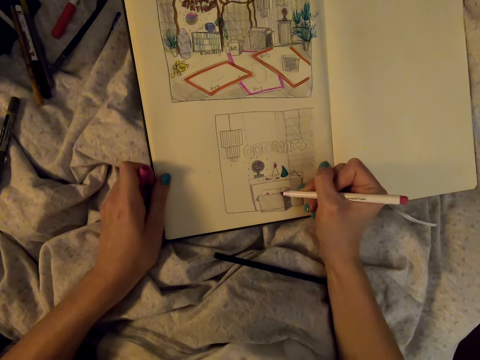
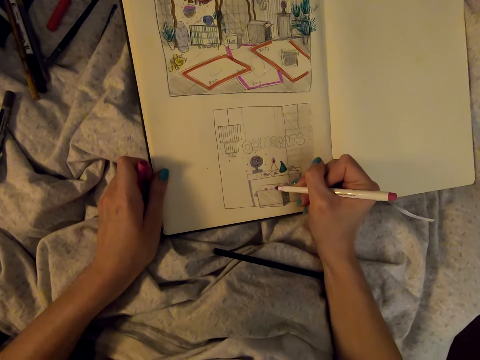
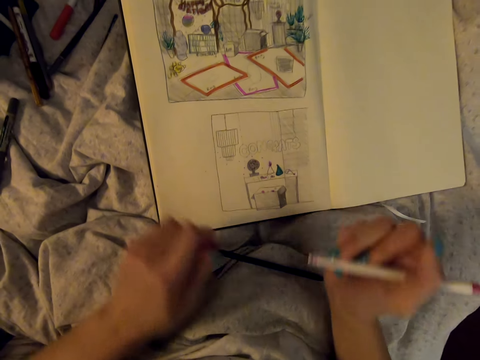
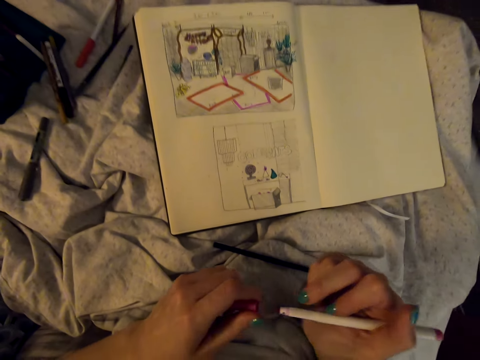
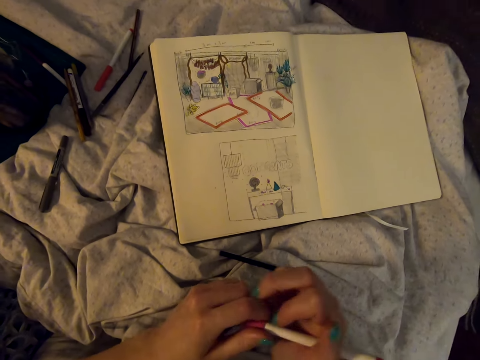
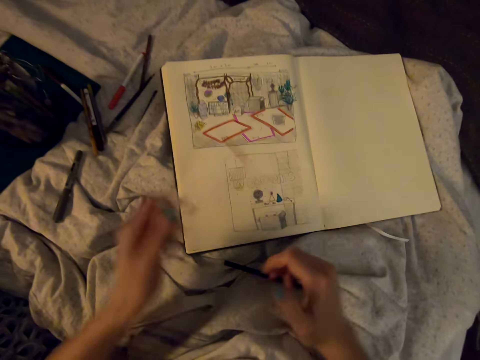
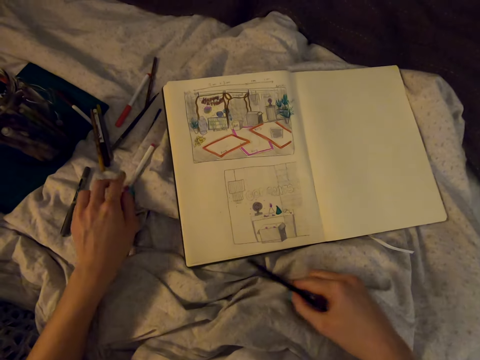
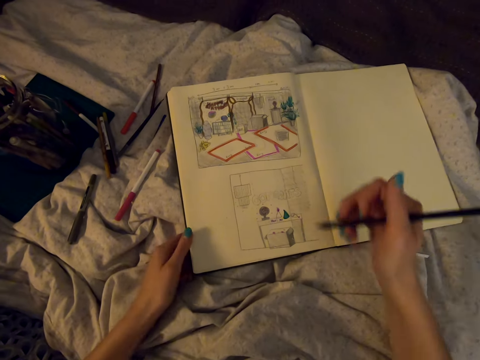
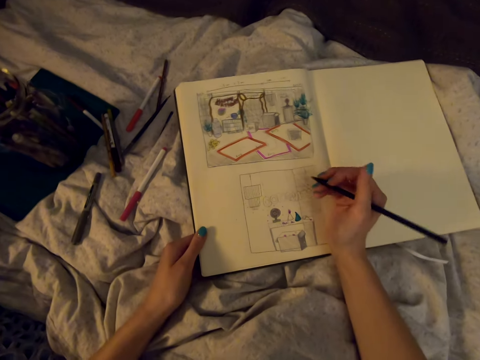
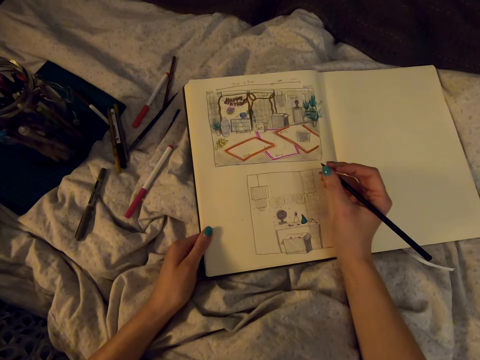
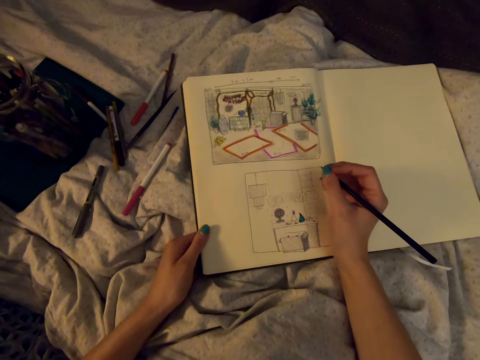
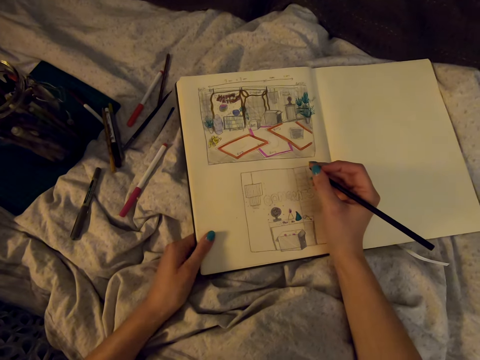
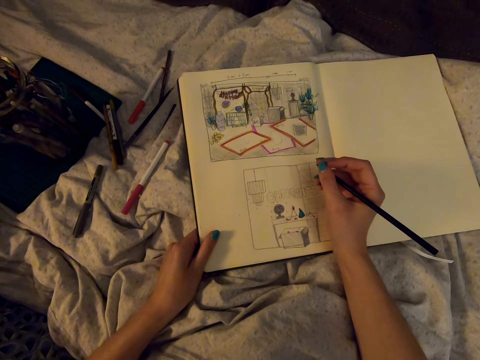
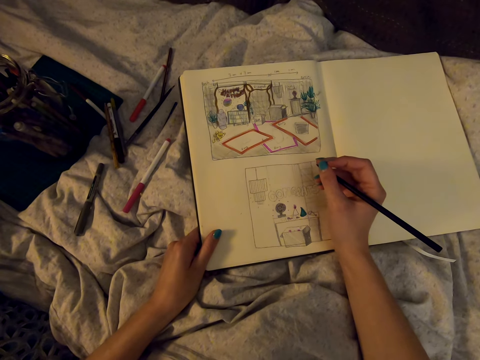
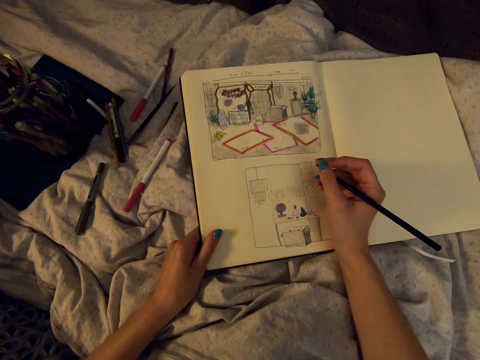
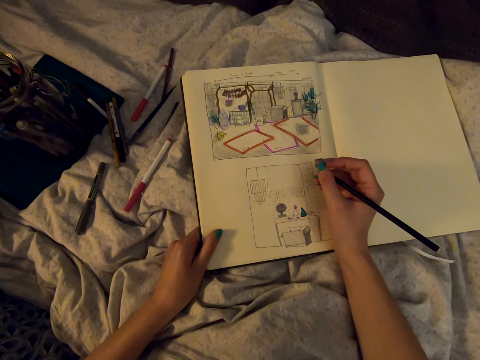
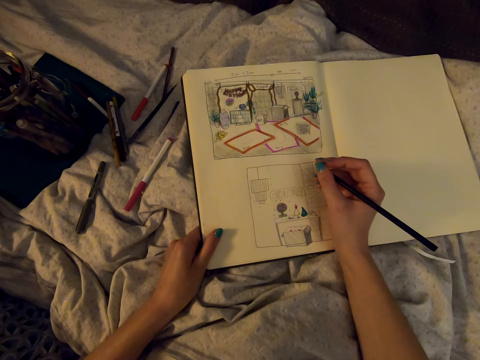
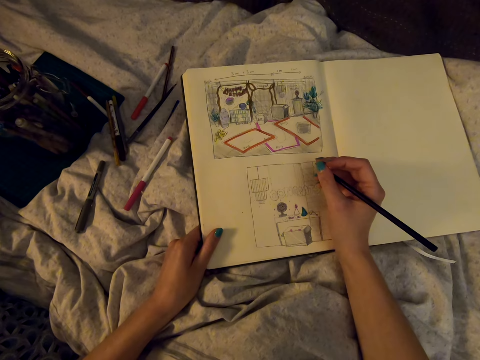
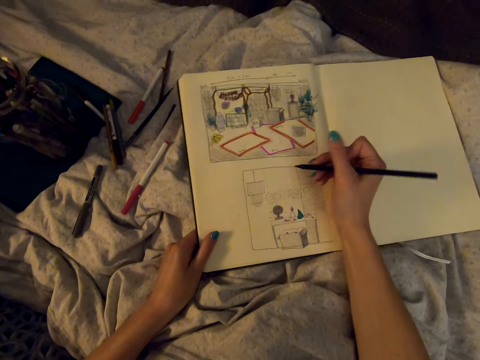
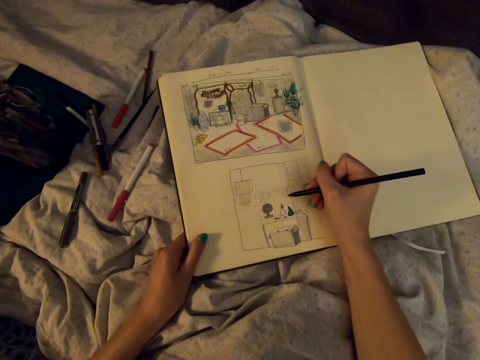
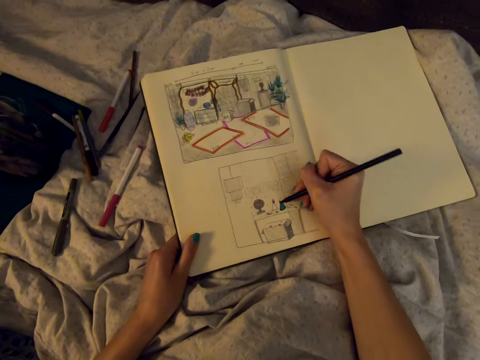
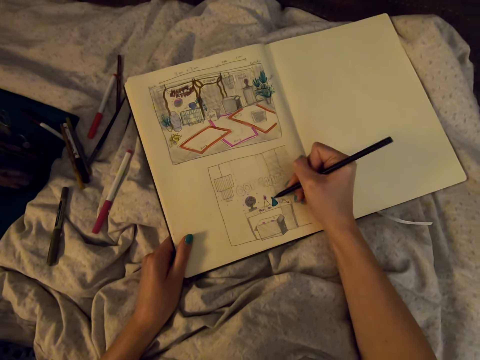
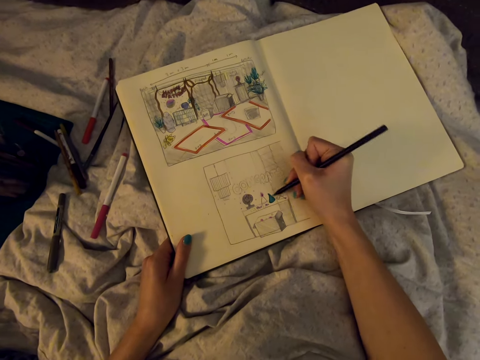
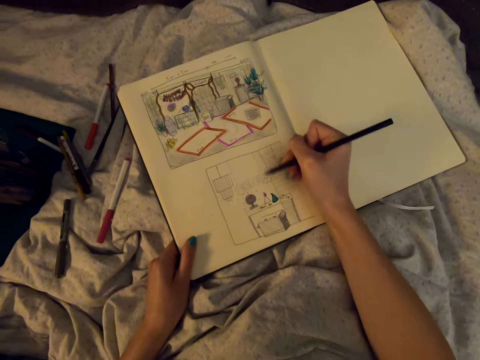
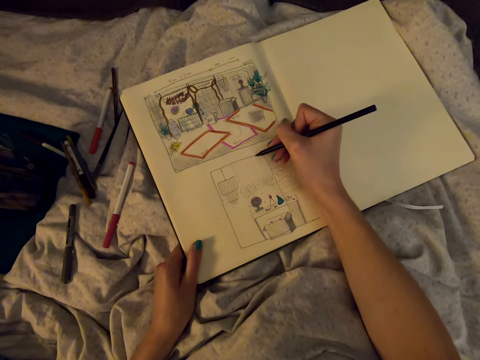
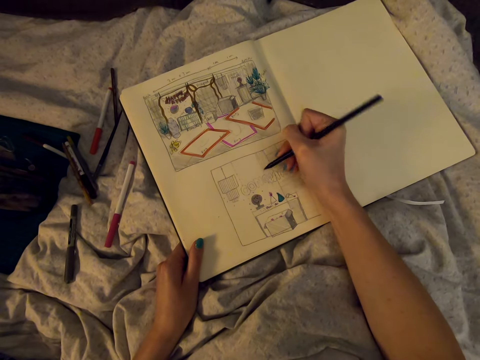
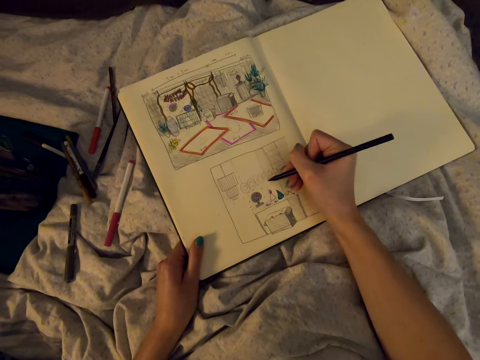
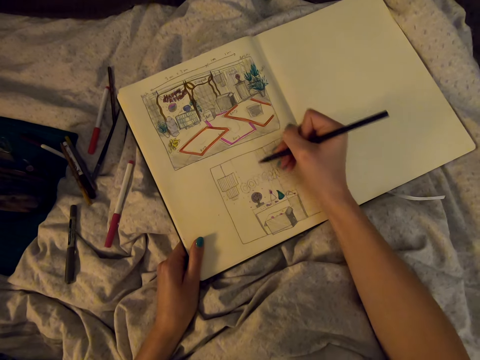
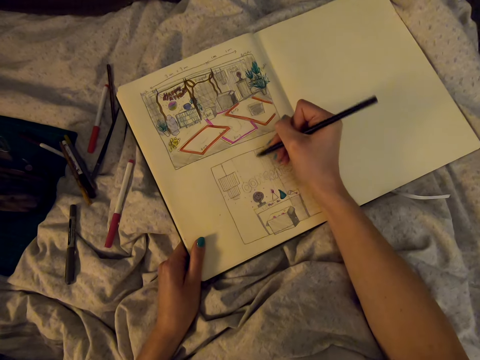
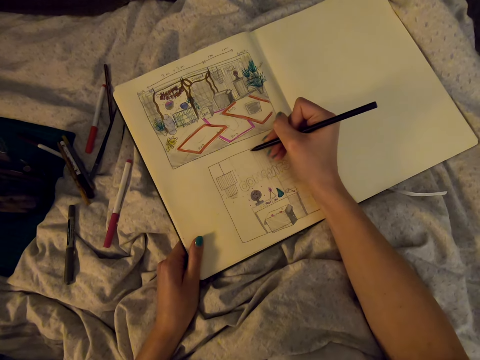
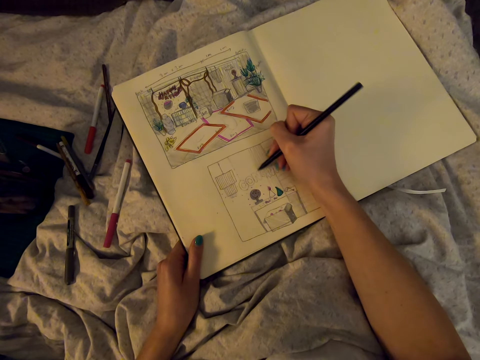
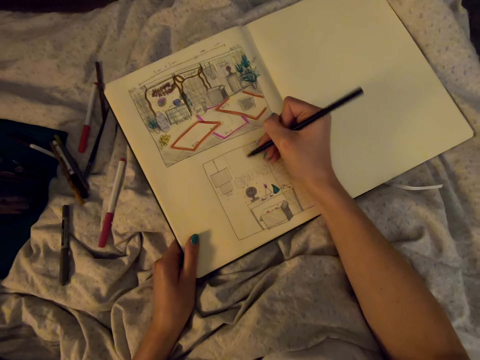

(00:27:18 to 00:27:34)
The camera wearer closes the marker pen and puts the marker pen on the bed. They take another pencil or the marker pen on the bed. They look at the drawing. They draw on the book with the pencil.

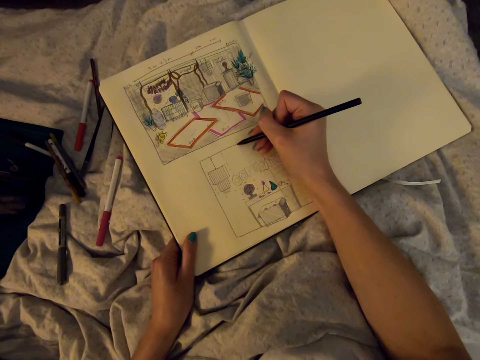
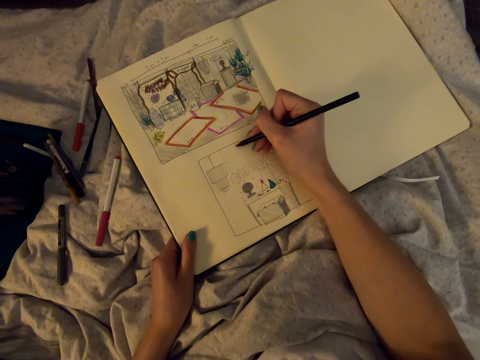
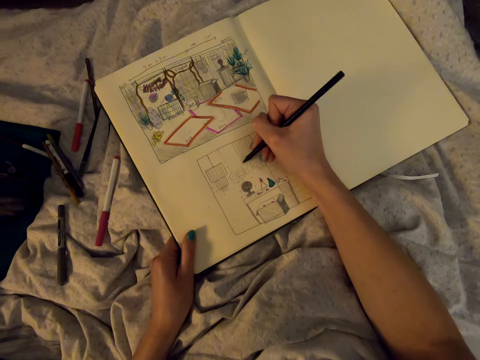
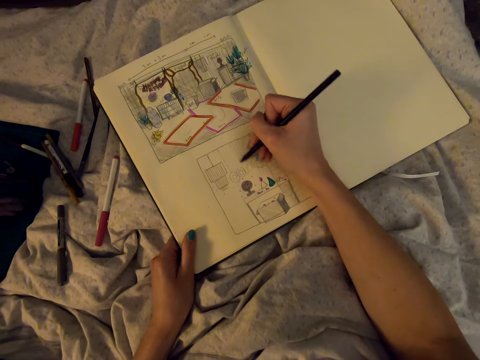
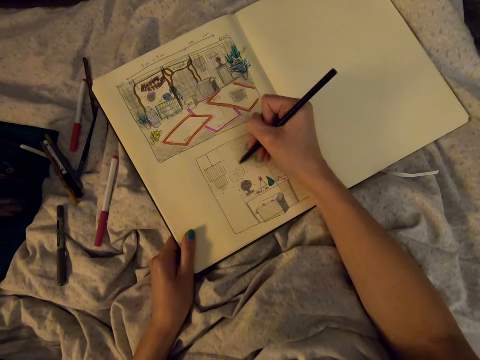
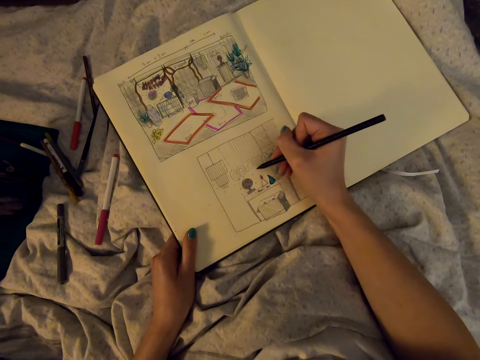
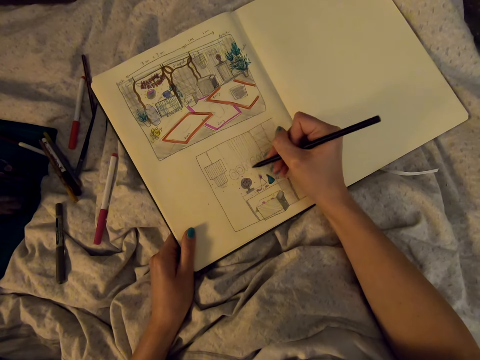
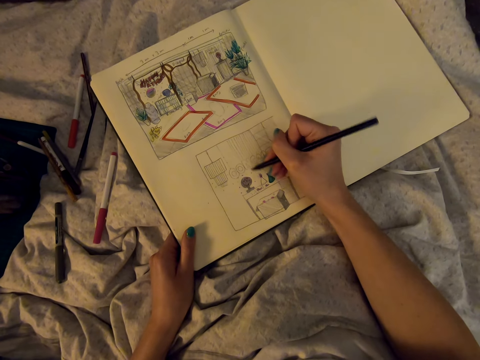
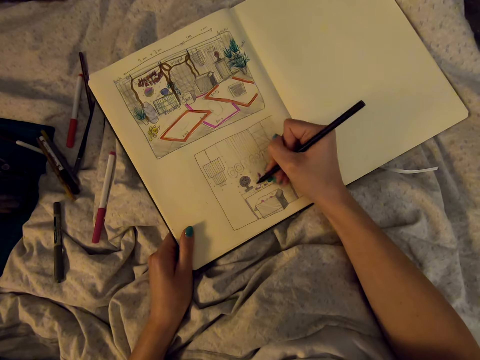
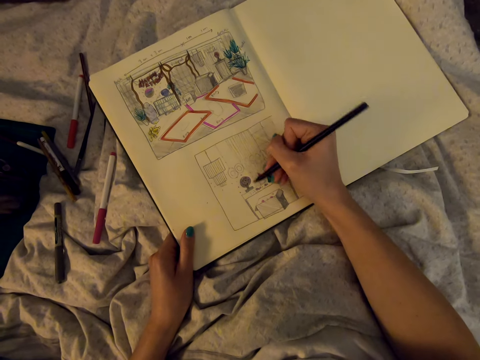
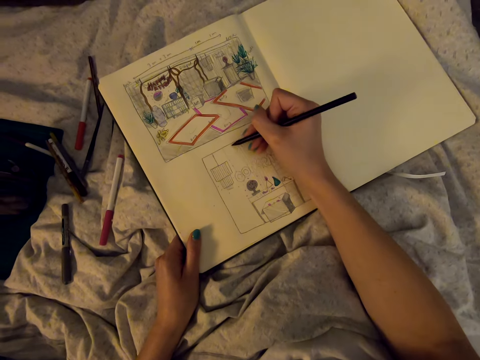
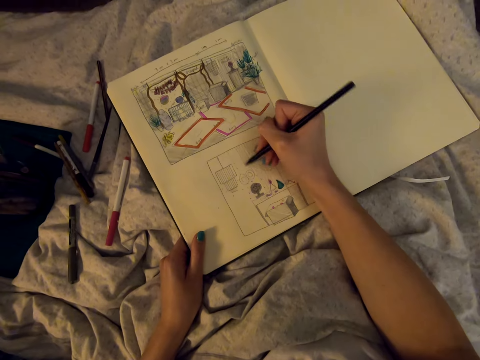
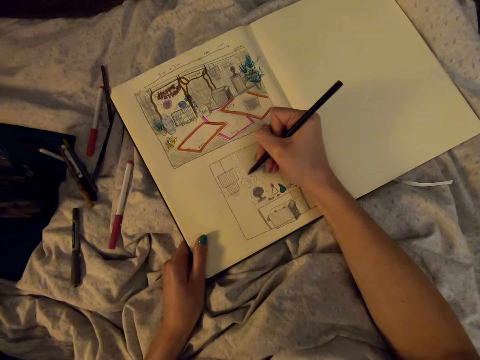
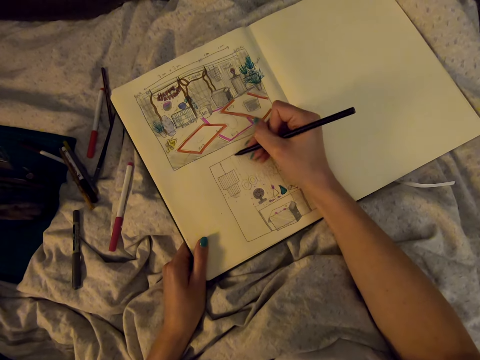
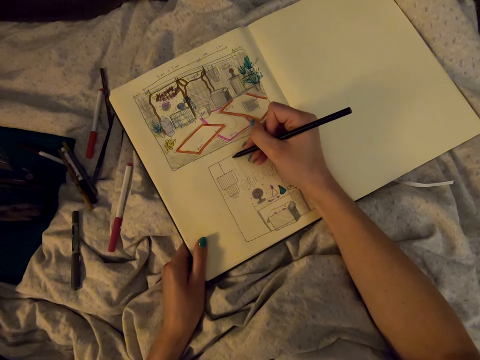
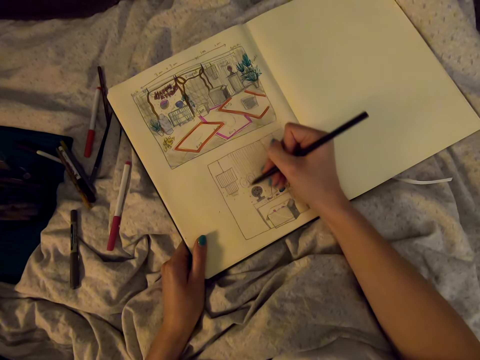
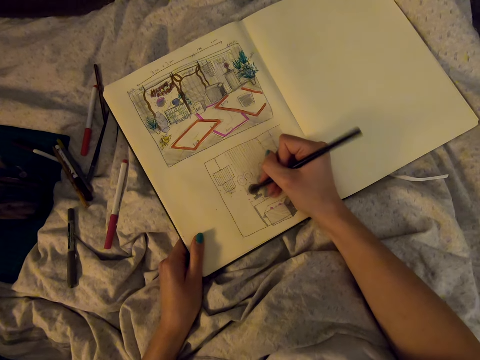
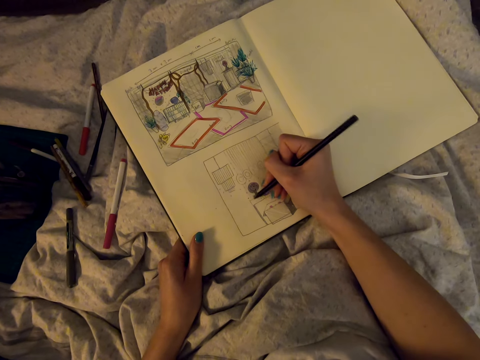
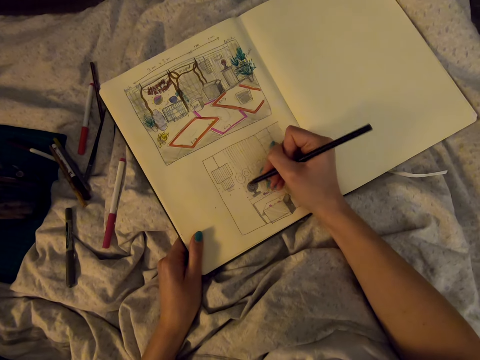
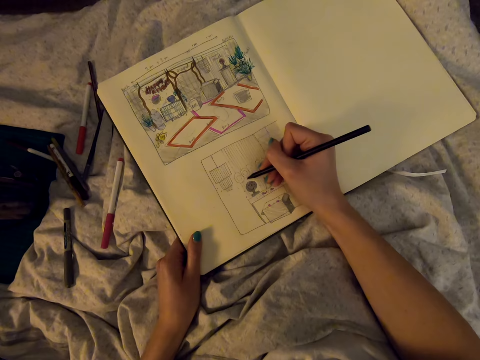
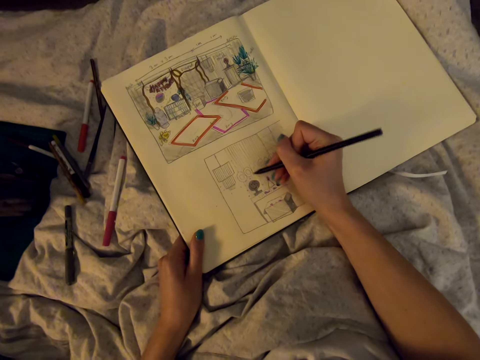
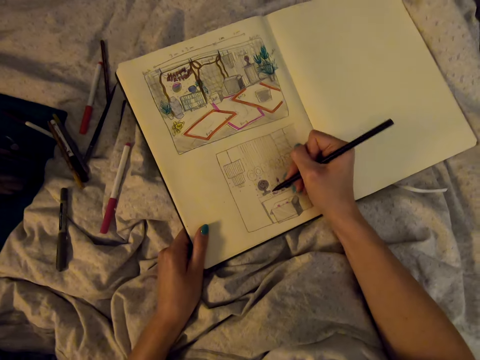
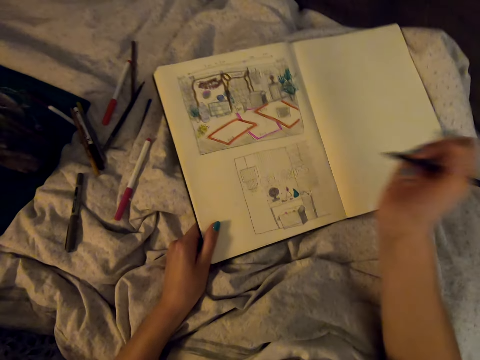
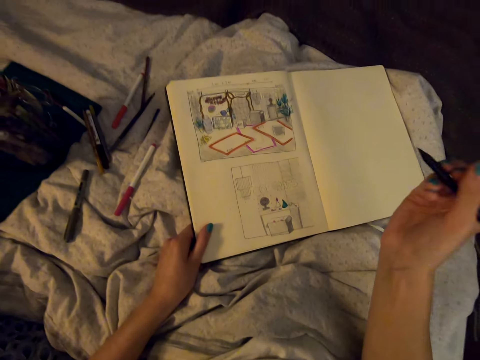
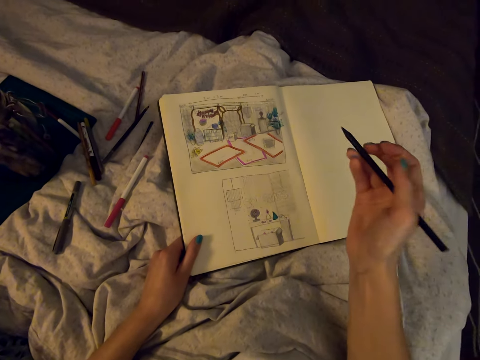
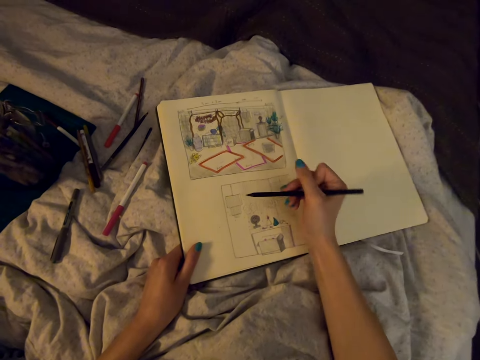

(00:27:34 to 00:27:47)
The camera wearer looks at the drawing.
